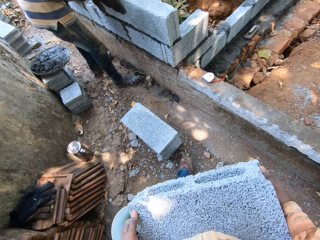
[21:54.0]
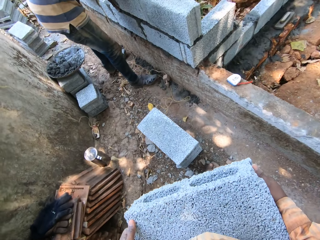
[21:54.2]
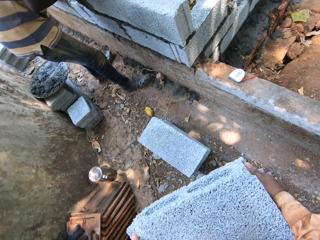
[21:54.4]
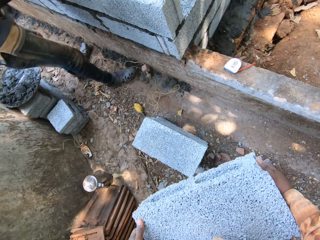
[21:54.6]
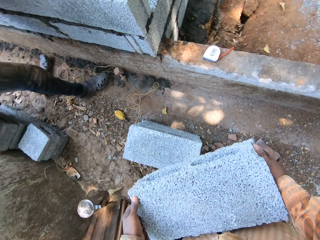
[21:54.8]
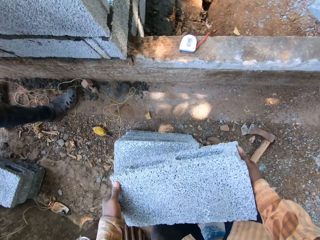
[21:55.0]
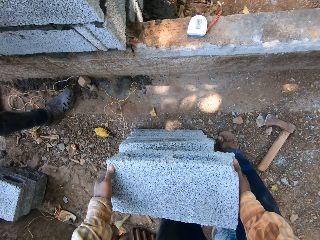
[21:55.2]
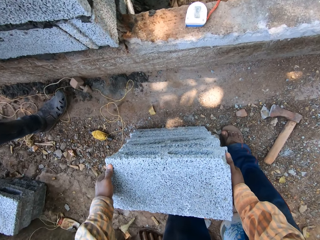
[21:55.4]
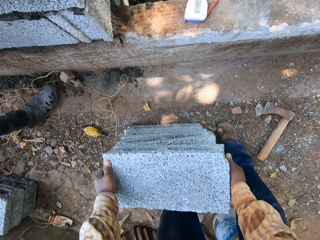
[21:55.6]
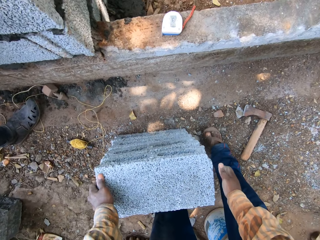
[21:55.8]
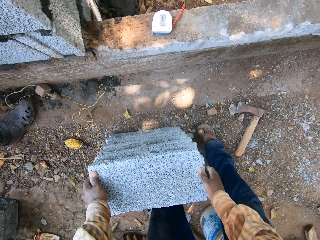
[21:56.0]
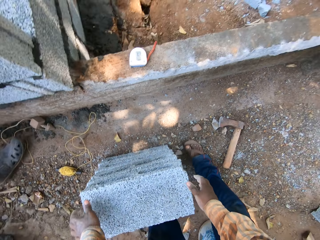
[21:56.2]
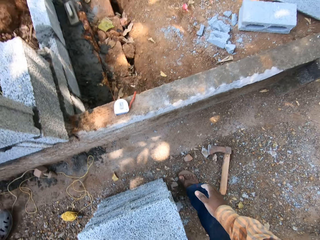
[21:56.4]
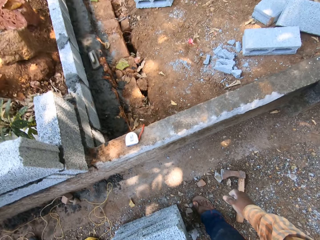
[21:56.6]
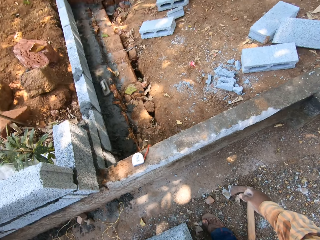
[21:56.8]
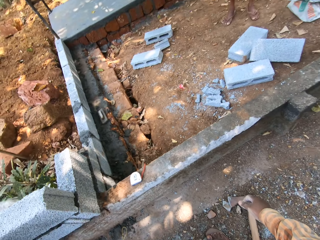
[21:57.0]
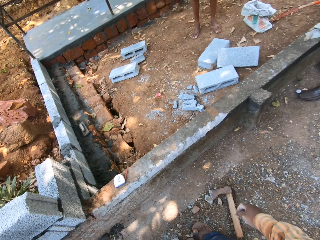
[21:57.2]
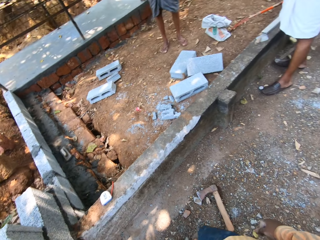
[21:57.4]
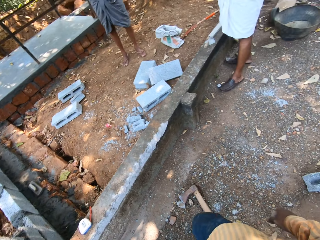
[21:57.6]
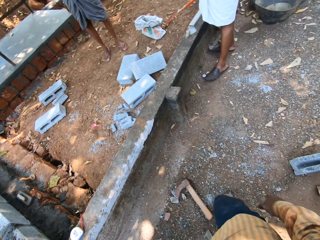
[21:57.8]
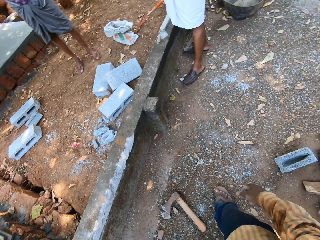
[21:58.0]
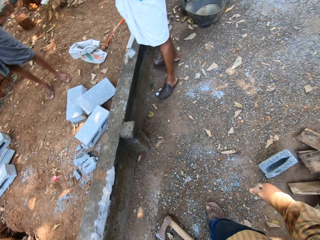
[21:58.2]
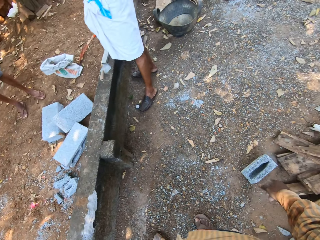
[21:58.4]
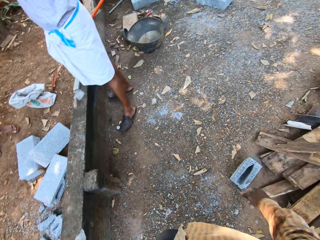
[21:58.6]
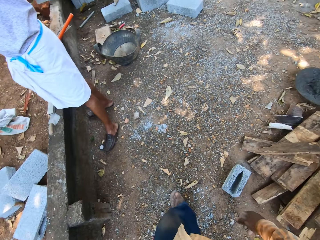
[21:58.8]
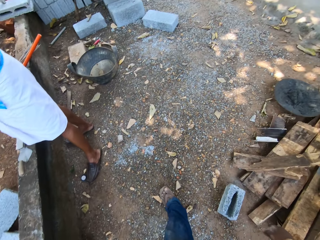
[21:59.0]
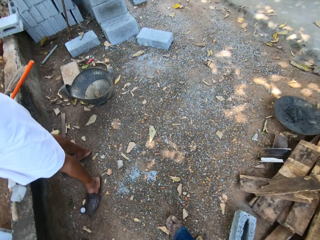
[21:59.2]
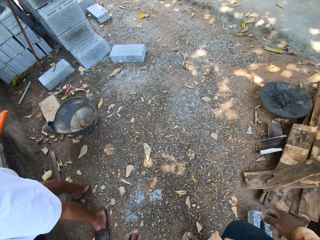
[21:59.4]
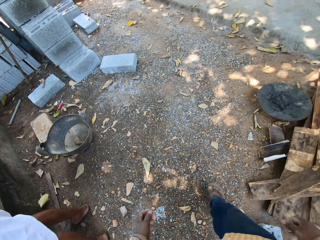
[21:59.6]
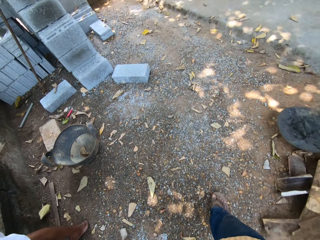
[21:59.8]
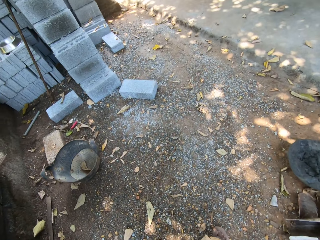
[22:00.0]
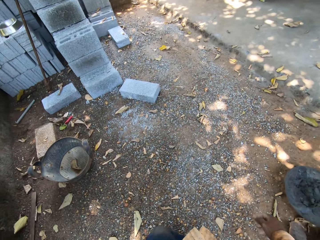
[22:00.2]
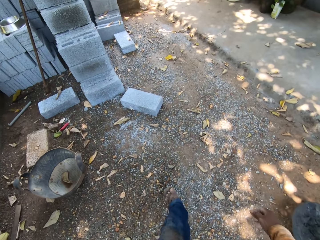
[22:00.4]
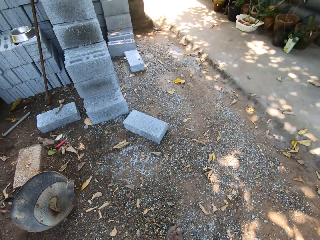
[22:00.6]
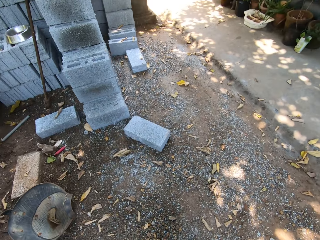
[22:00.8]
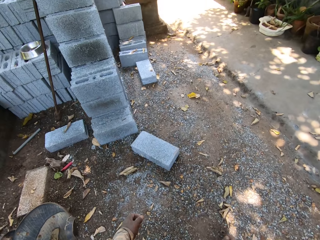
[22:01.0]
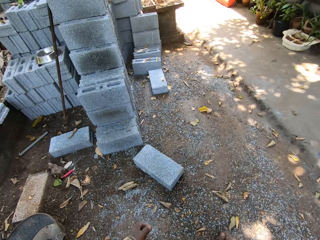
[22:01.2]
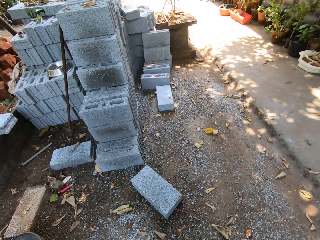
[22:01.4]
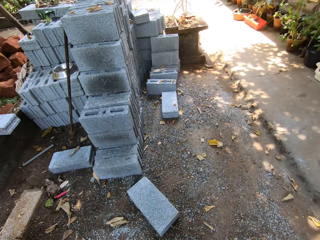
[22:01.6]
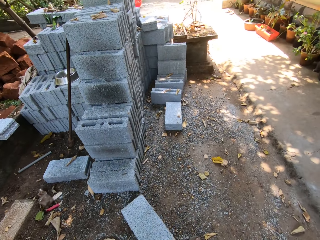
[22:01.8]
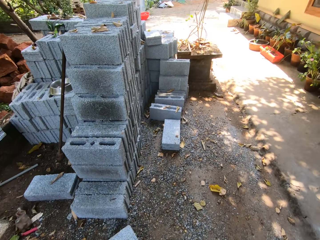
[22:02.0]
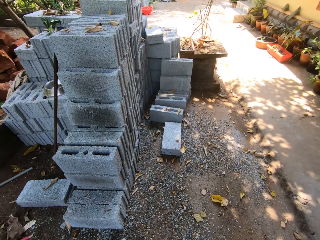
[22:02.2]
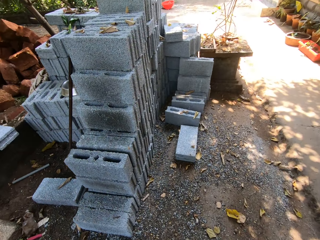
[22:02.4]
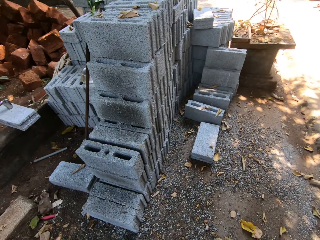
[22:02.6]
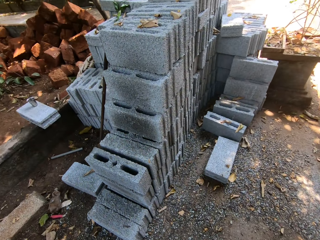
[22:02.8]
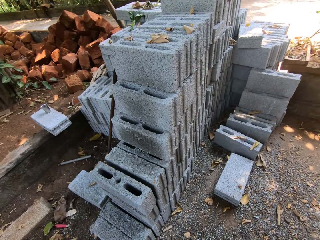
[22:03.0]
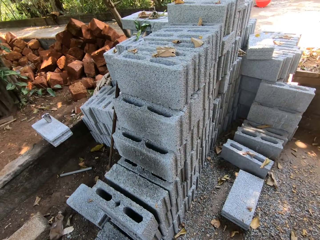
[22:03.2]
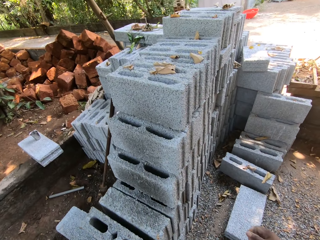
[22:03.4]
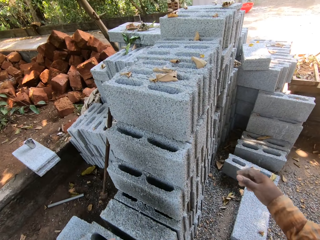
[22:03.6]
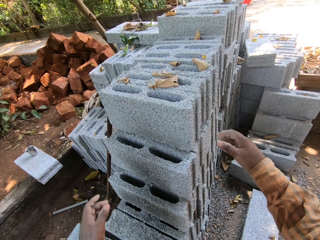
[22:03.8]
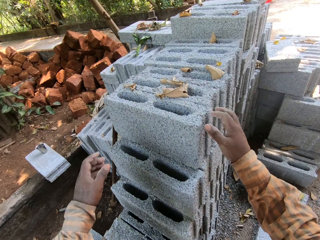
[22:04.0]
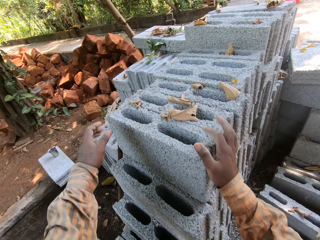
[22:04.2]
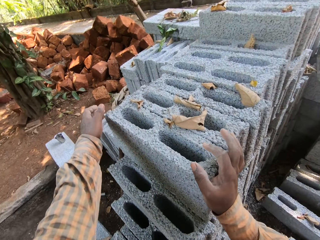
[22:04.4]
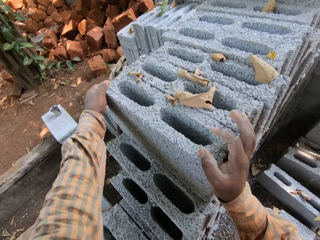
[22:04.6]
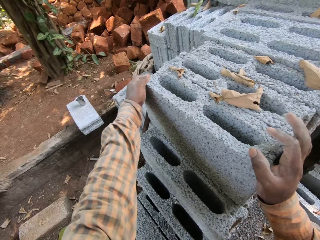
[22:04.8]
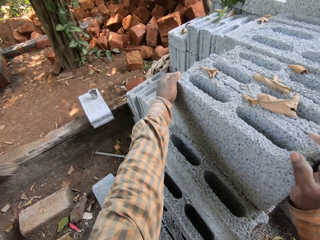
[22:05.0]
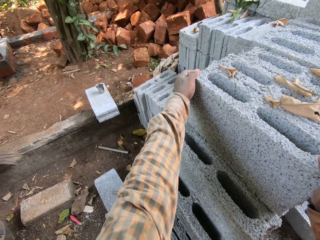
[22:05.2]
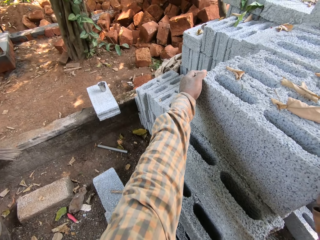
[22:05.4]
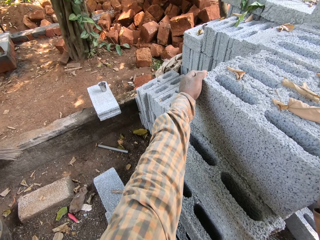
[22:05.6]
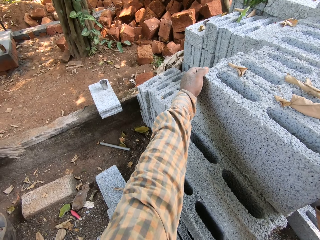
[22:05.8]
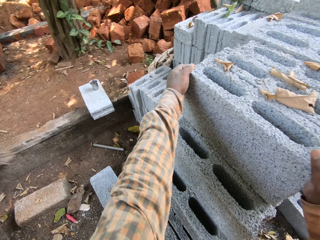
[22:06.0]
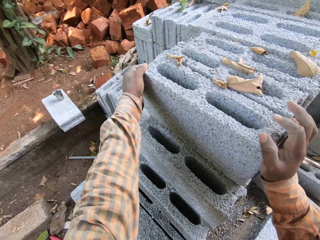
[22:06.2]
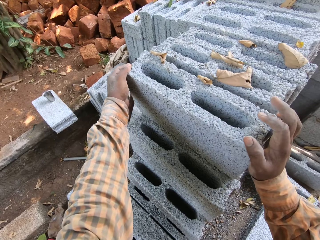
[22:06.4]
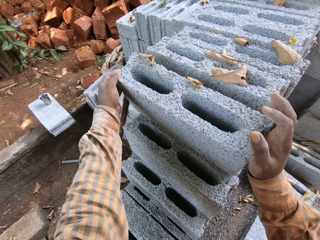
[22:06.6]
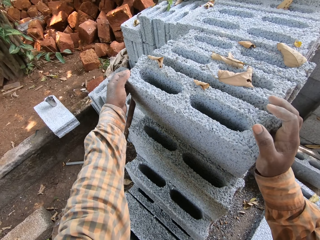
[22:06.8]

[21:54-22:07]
The camera wearer places the block on the stack of blocks with both hands. They move a rod and hold a piece of block from the stack of blocks with both hands.

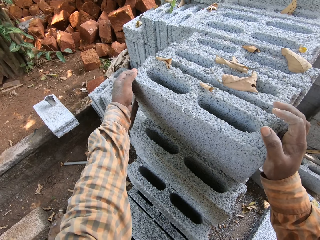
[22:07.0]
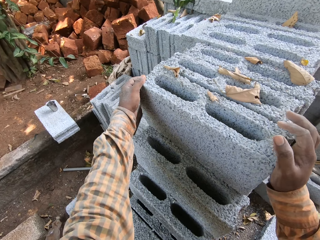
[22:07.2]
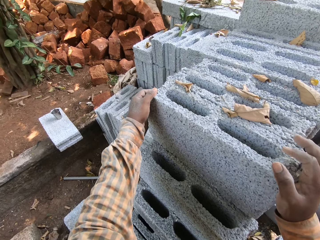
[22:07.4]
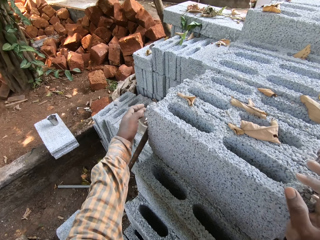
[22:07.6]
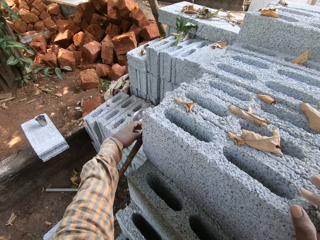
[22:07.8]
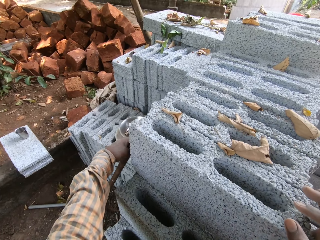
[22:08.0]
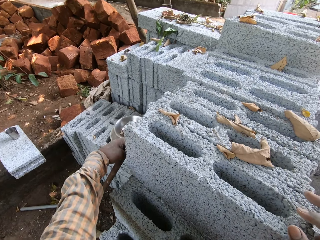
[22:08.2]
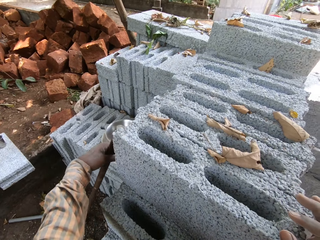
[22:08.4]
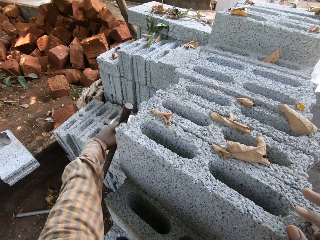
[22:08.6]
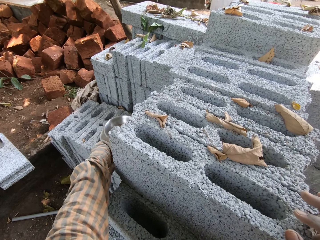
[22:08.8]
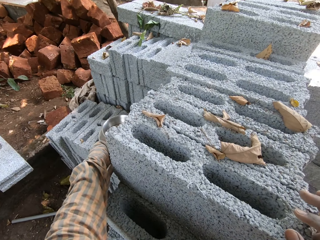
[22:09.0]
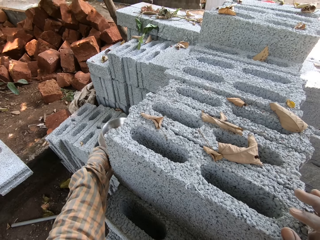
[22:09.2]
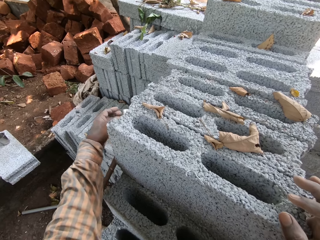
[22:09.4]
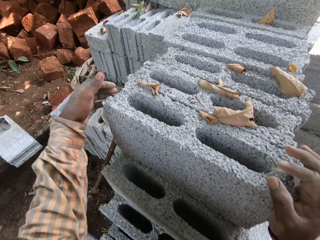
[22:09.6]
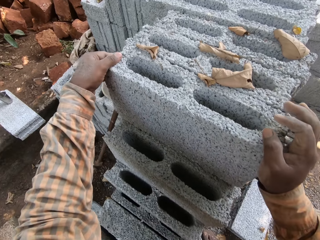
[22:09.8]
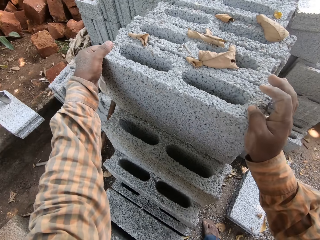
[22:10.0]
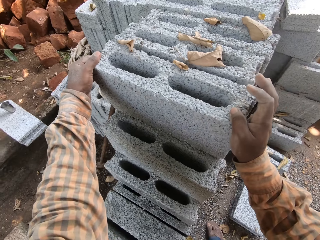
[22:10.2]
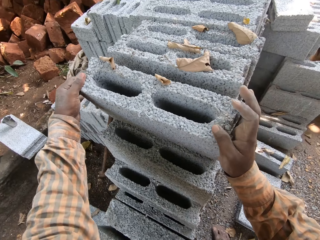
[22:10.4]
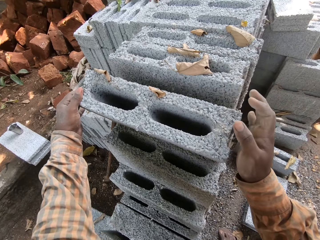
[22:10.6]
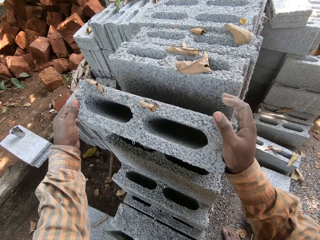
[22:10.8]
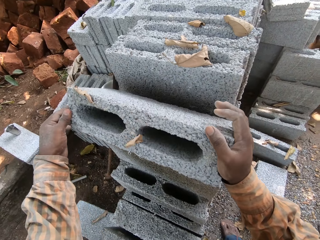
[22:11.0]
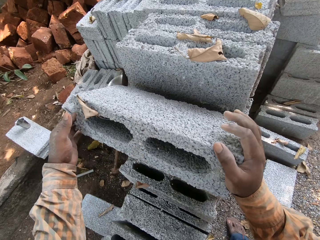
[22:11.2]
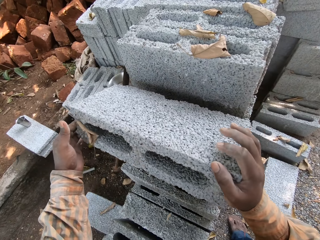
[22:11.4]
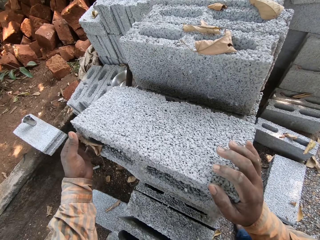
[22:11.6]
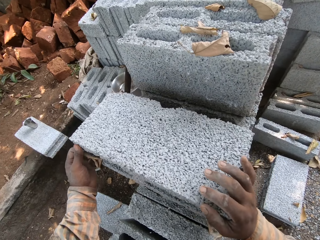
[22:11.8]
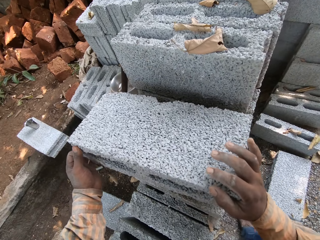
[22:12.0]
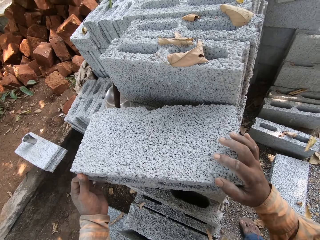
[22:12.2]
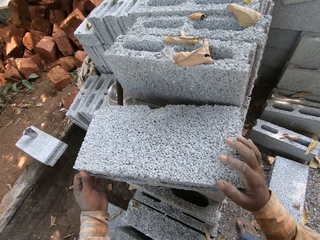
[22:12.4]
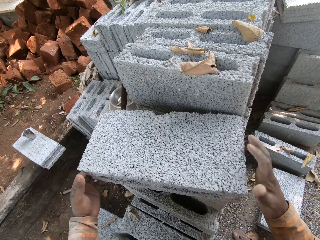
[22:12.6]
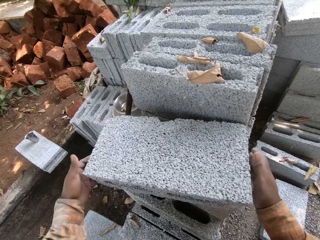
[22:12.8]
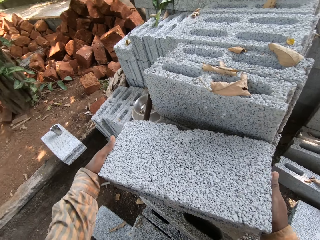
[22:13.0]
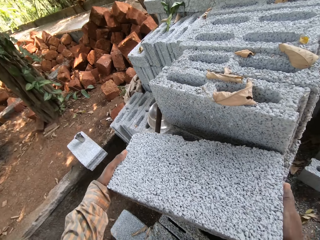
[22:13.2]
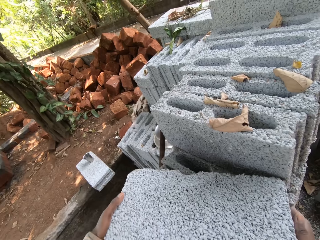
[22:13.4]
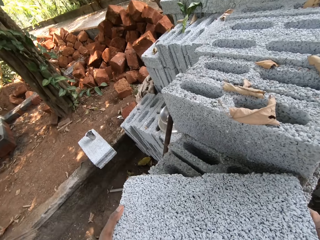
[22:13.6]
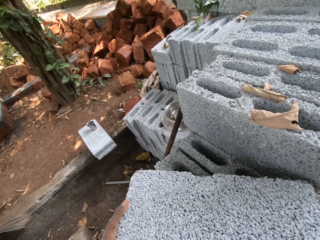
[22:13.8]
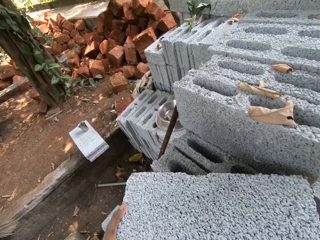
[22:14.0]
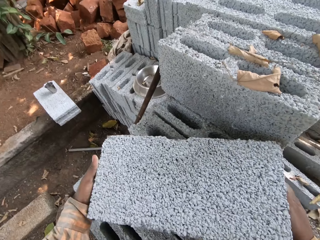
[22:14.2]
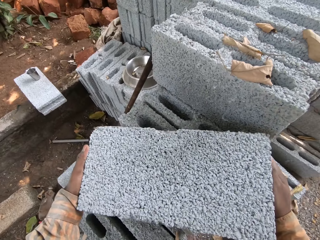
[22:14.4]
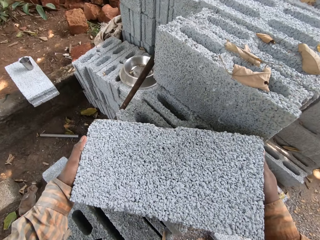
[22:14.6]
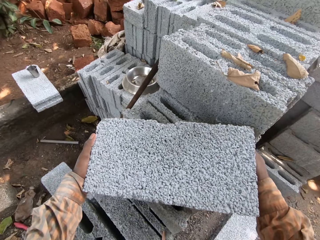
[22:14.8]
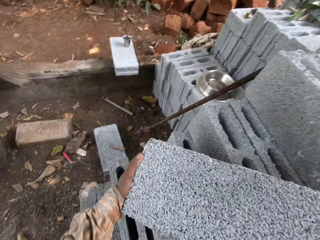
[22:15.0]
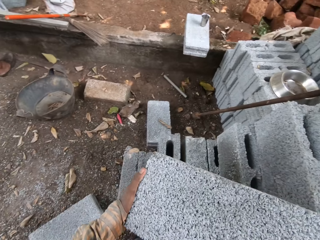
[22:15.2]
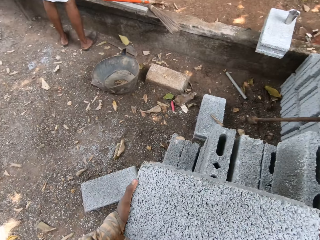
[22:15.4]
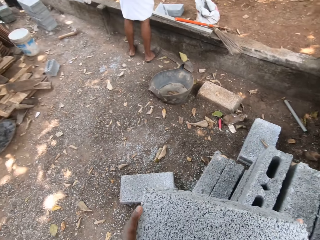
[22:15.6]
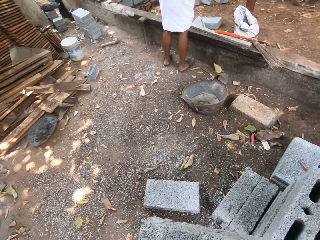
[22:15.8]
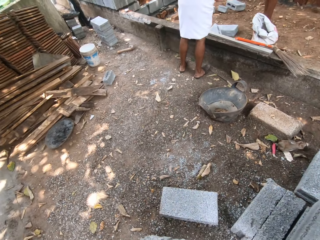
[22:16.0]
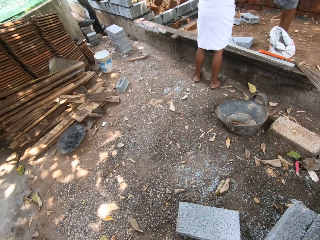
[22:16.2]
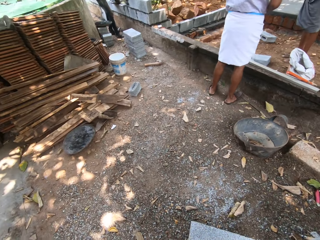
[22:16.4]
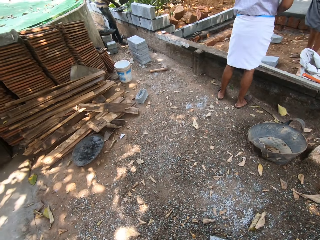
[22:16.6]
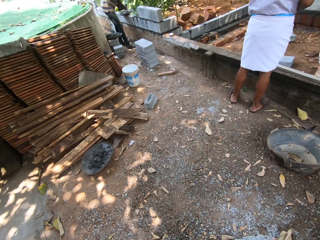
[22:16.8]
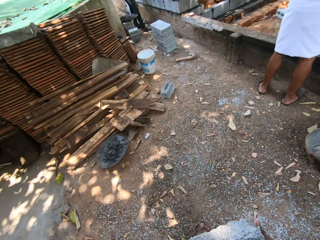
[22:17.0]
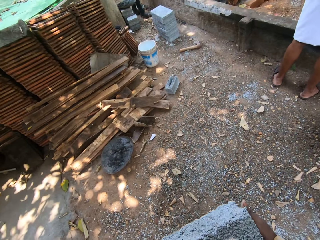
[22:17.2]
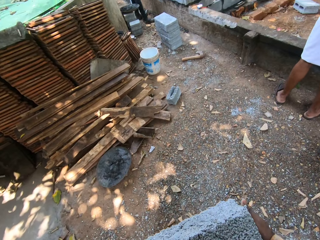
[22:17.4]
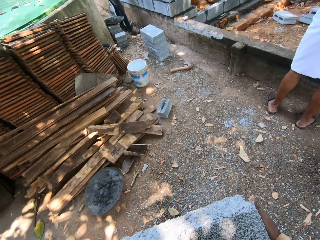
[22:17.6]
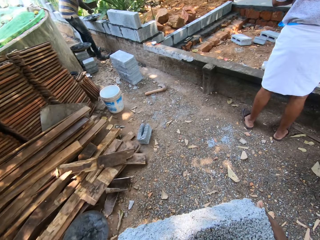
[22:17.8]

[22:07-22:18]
The camera wearer adjusts a stick beside the stack of blocks with his left hand. He carries a stone. He picks a piece of block from a stack of blocks with both hands.
